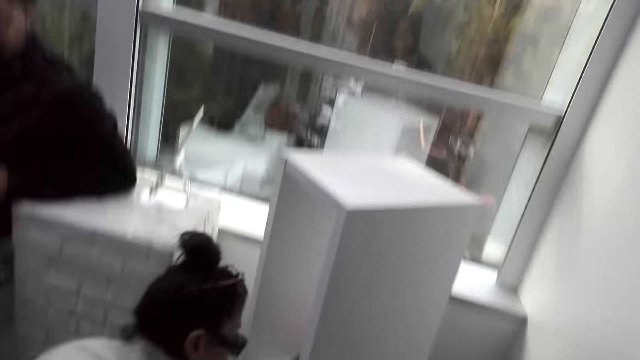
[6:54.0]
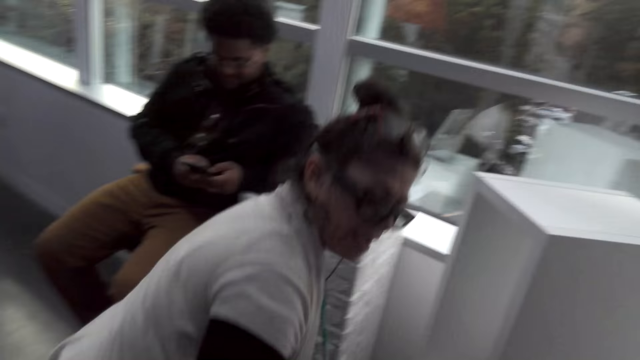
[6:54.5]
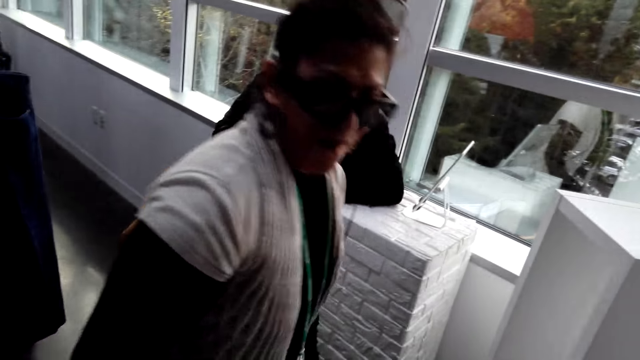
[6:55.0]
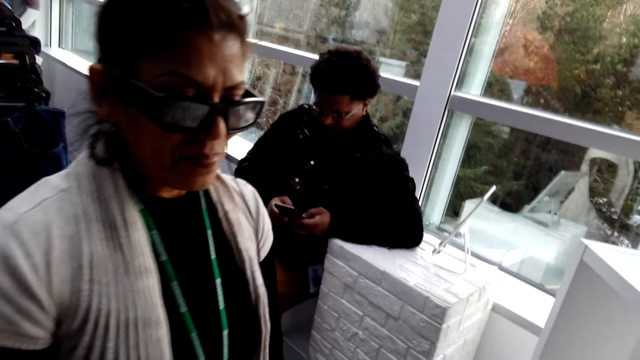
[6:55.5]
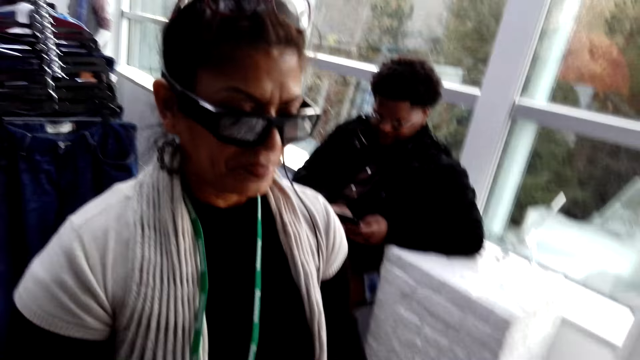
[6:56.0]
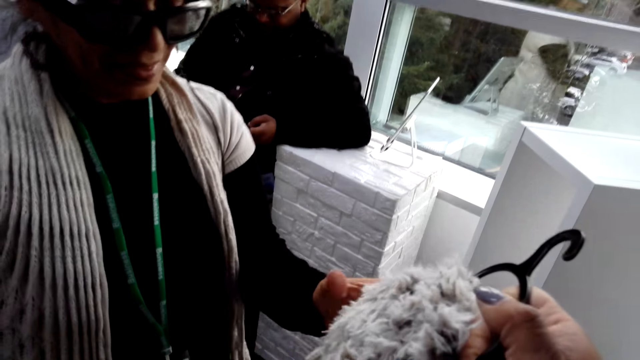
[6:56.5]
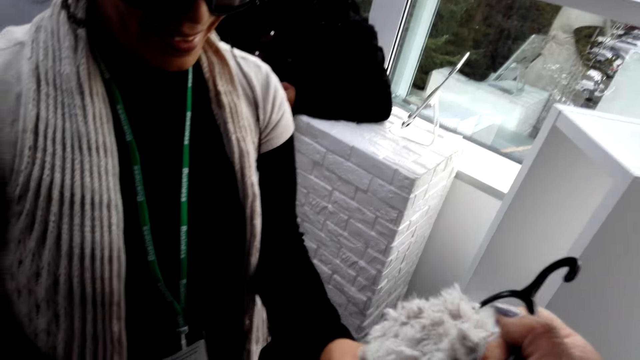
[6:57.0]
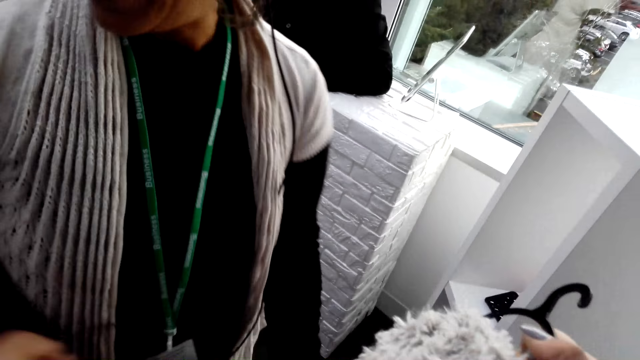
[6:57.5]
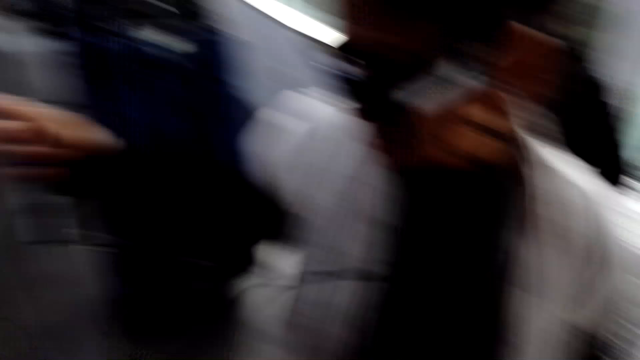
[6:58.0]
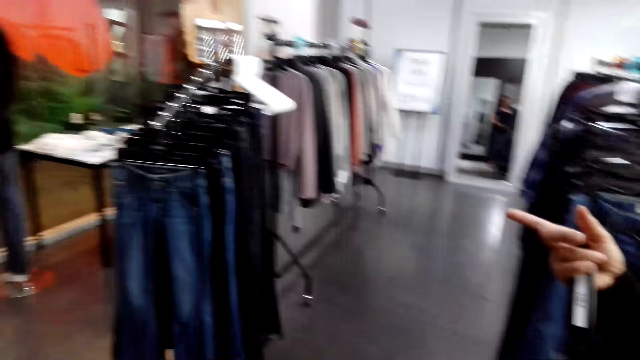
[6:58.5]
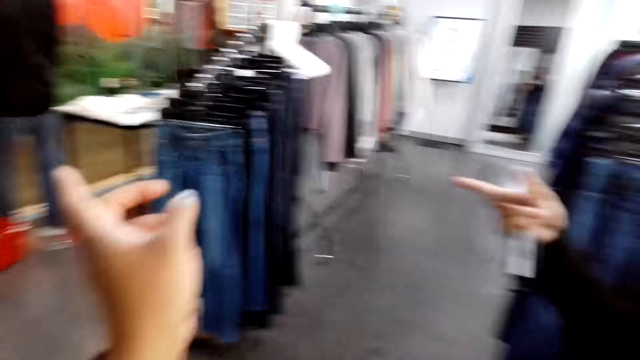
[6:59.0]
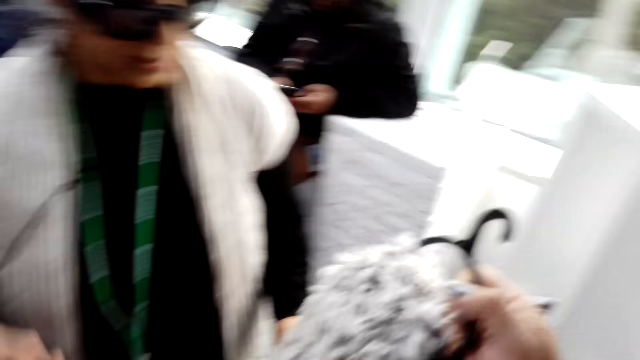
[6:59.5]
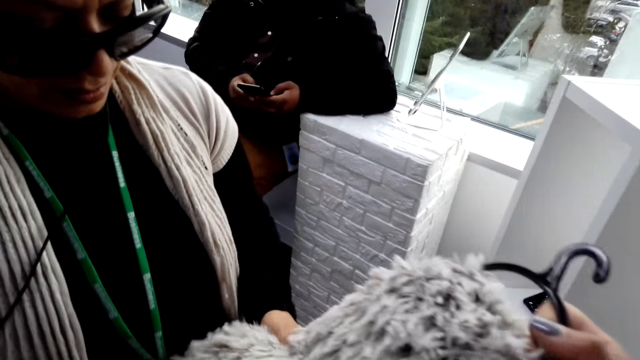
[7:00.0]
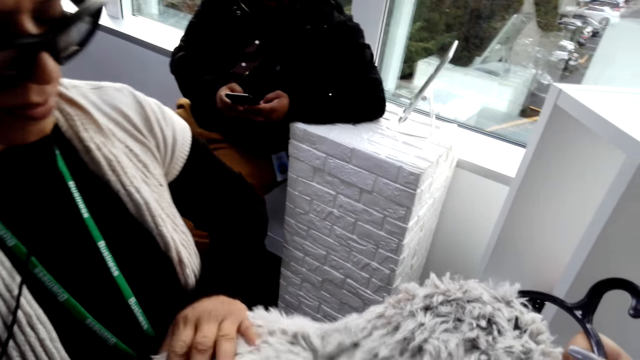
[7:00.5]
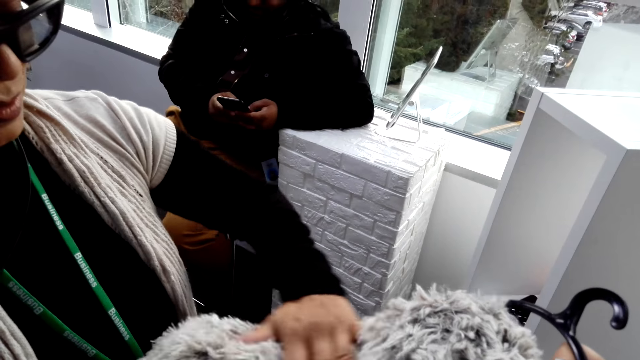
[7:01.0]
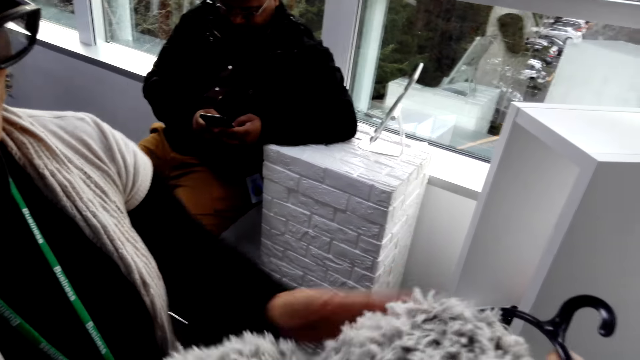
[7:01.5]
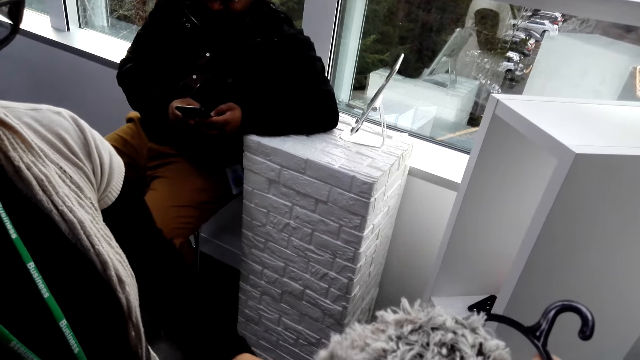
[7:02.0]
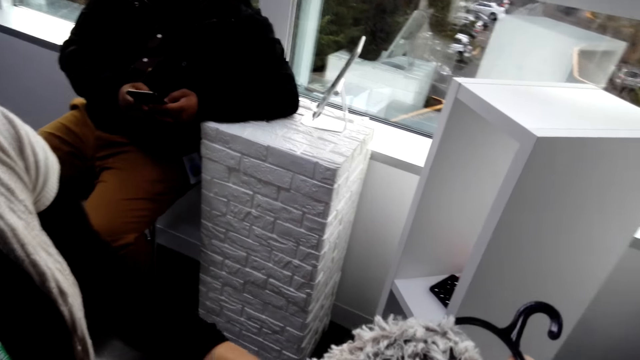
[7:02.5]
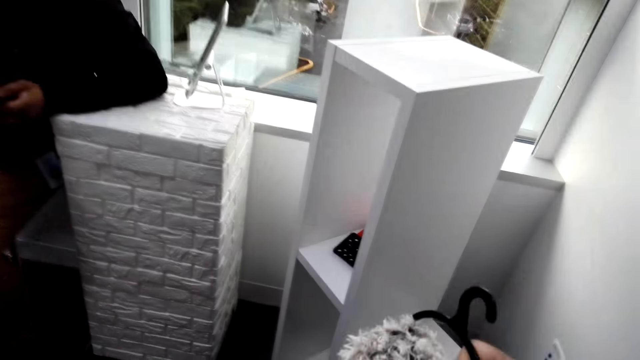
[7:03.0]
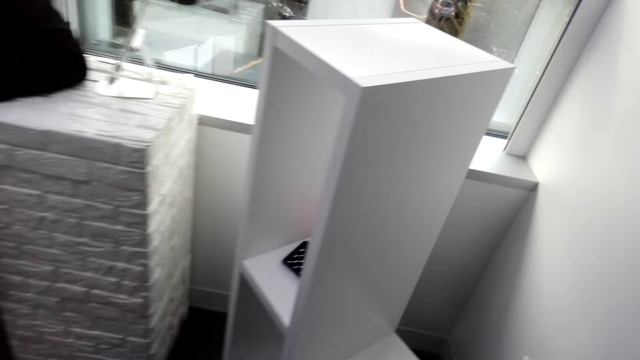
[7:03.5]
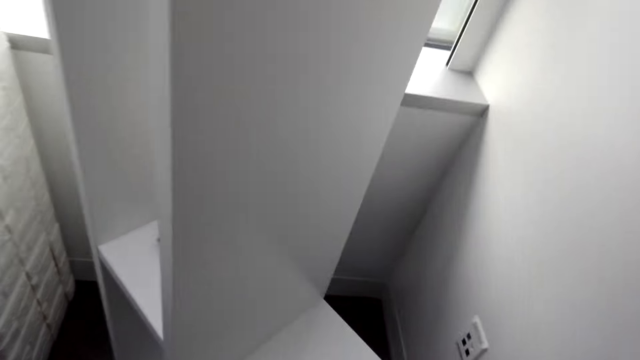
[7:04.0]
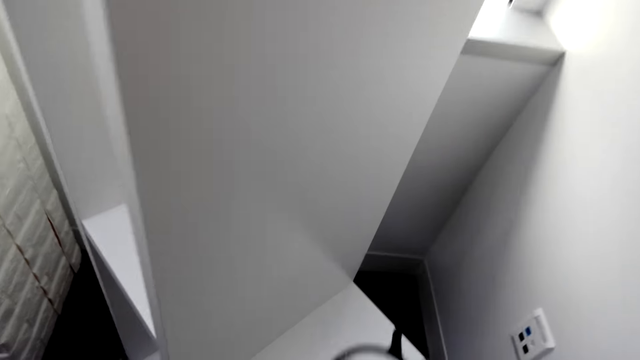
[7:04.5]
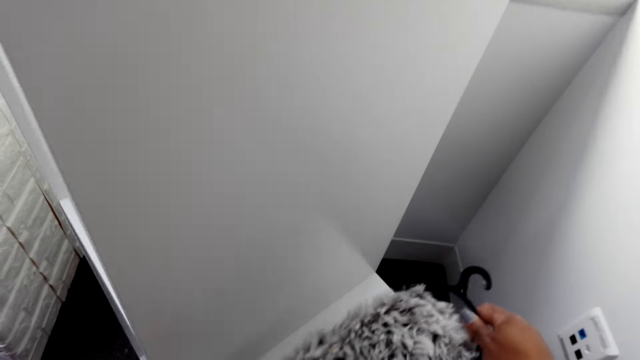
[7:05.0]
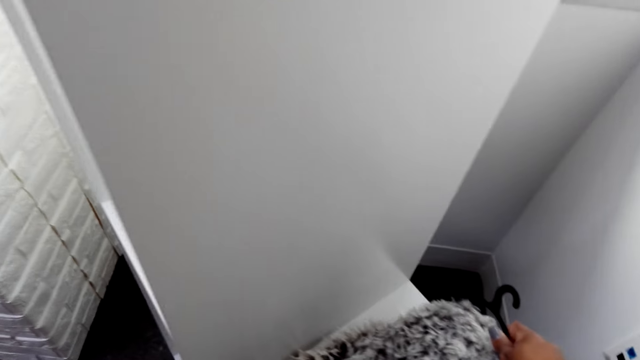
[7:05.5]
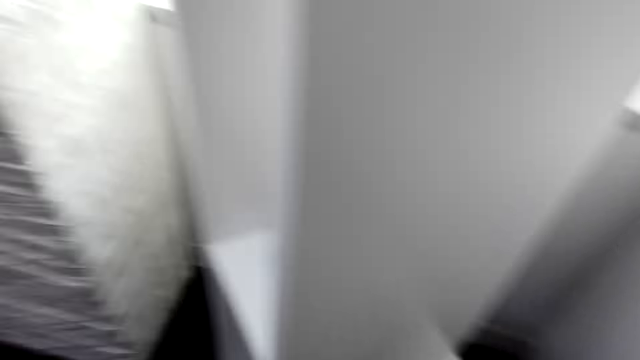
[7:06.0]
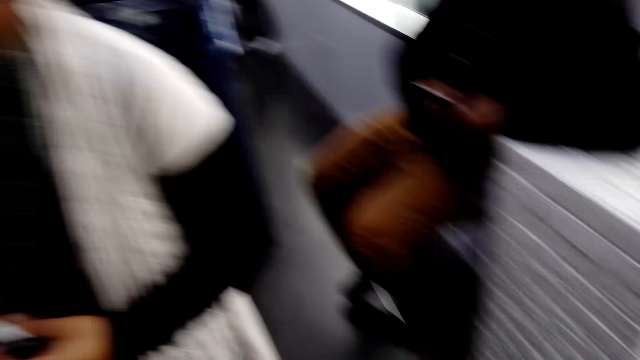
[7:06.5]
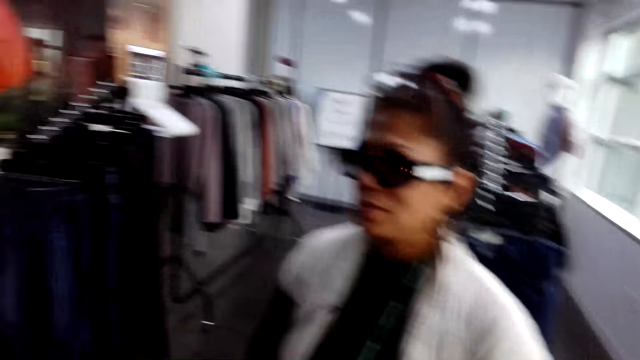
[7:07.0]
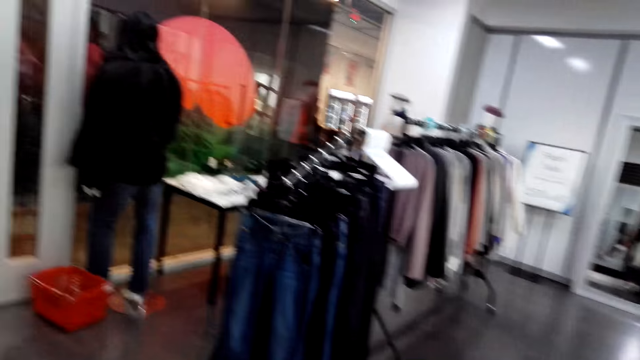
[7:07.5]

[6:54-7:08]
A man bends down. Another man holds a phone. The camera wearer holds a scarf or cloth on a hanger. They look around. They turn to the side. They hold the cloth on the hanger. A woman touches the scarf. The first man holds the cloth on the hanger. The other man holds the phone. The camera wearer holds the cloth on the hanger. They place the scarf on the display shelf. They turn to the side. They look around.

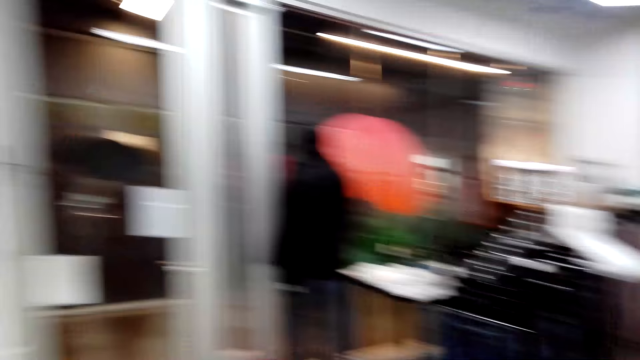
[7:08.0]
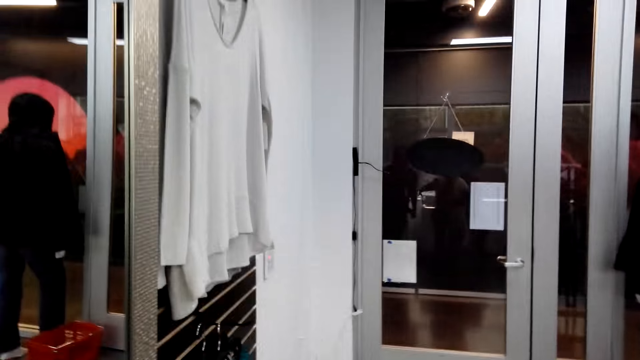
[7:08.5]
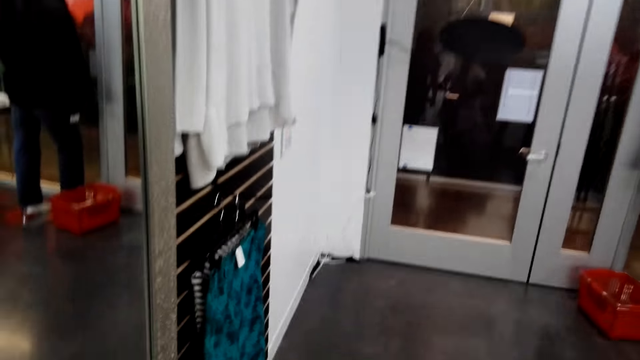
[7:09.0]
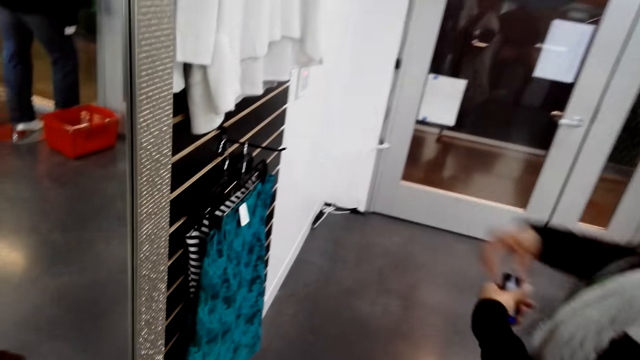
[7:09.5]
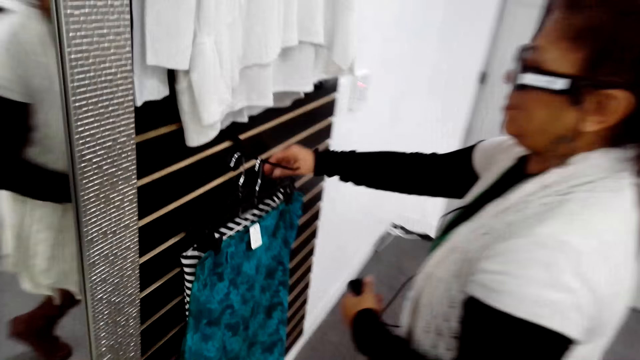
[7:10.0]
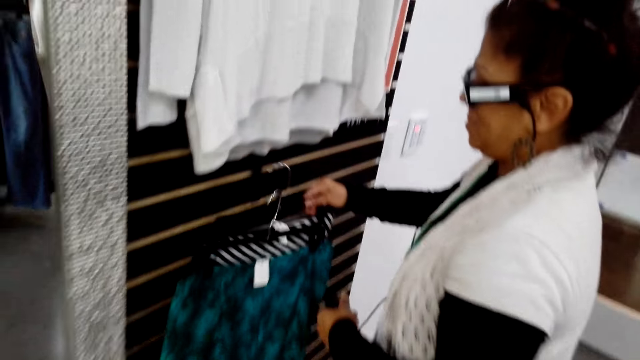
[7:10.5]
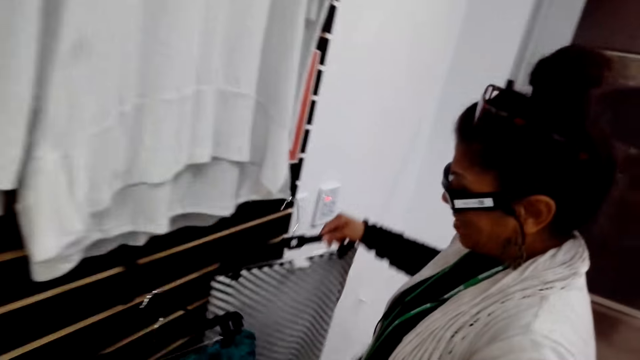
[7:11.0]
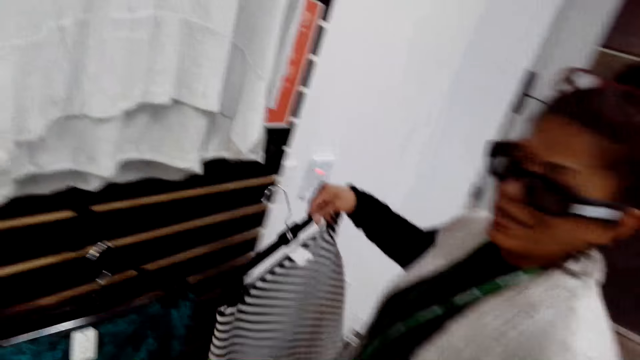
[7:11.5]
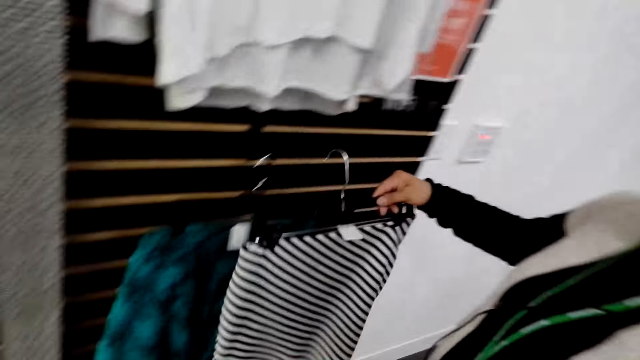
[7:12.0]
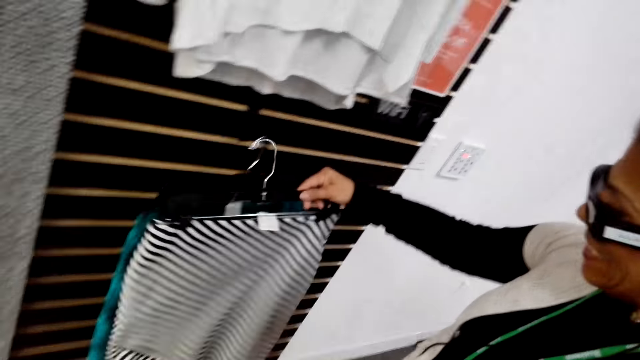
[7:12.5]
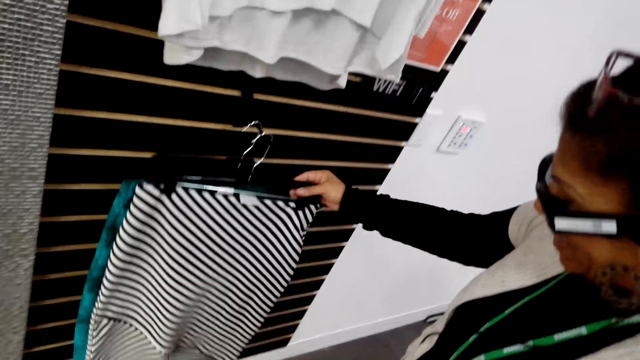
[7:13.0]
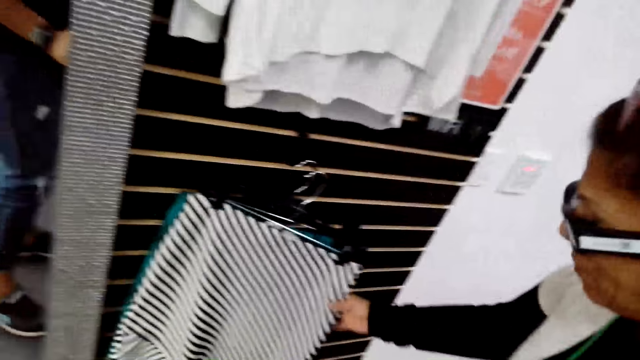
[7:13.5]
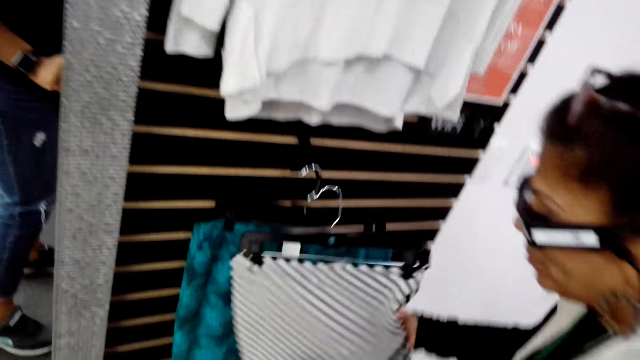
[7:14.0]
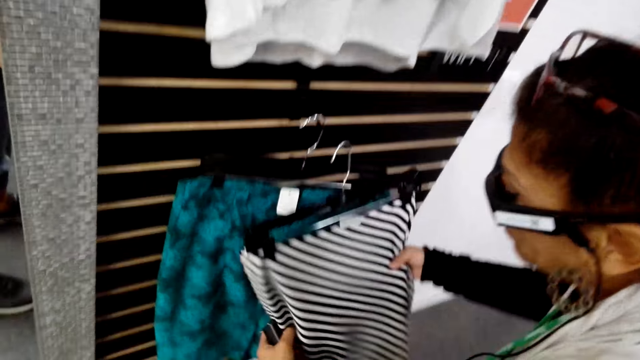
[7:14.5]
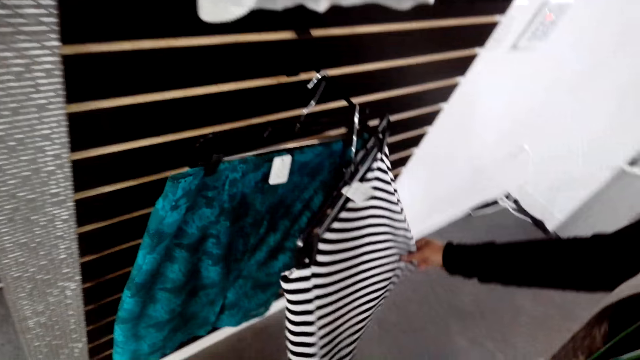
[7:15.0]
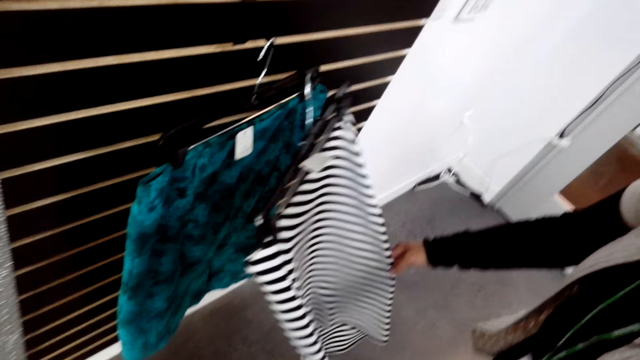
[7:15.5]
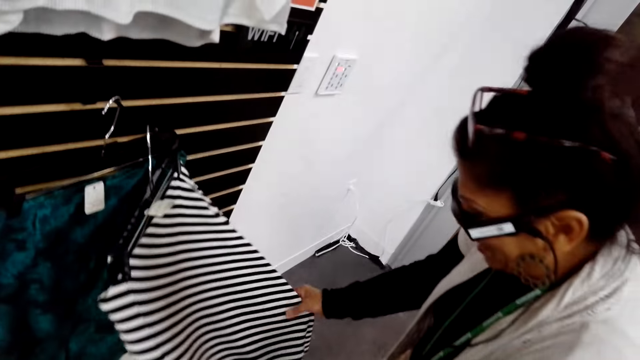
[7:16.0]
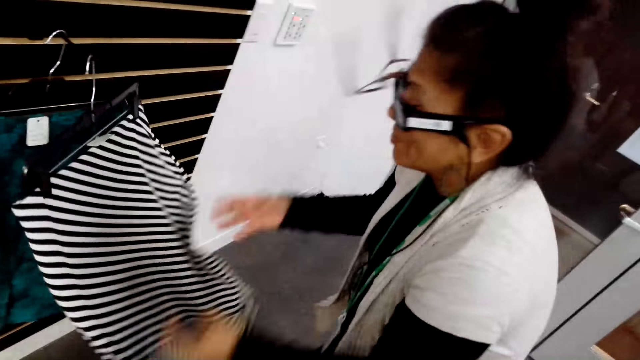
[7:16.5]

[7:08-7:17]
The camera wearer walks around. They turn to the side. A woman walks around and picks up a skirt from the display. A man holds a cloth on a hanger. The woman puts the skirt on the display and examines the skirt.
